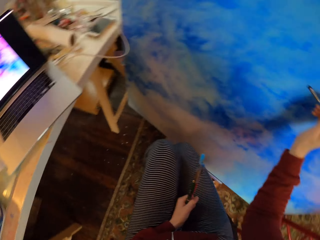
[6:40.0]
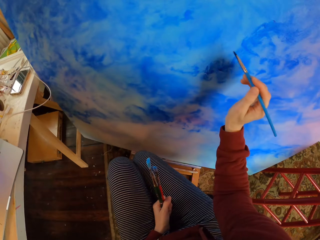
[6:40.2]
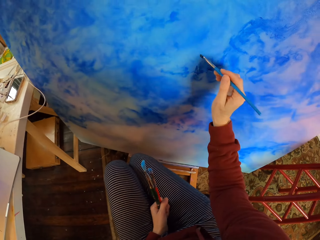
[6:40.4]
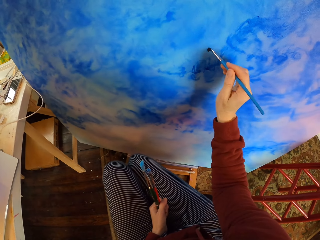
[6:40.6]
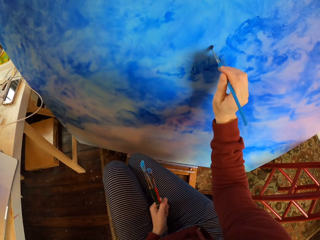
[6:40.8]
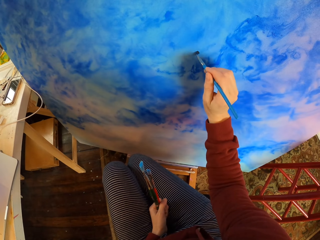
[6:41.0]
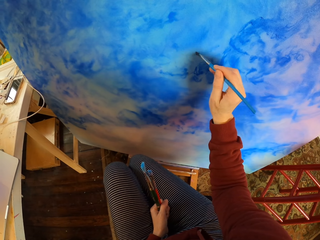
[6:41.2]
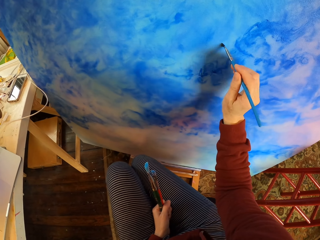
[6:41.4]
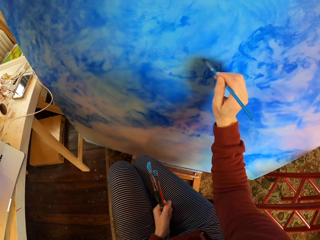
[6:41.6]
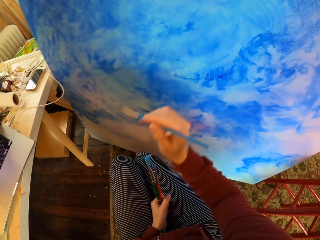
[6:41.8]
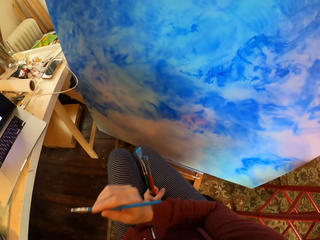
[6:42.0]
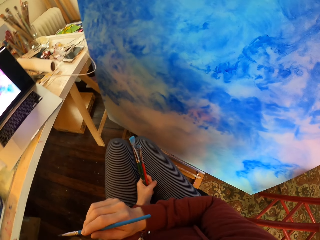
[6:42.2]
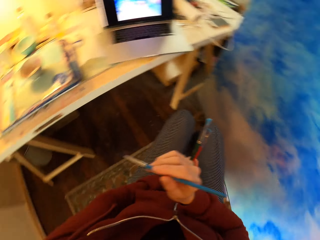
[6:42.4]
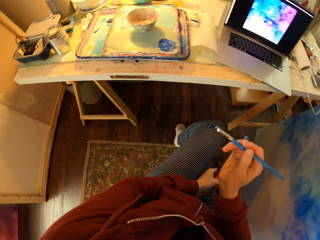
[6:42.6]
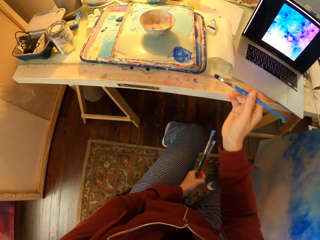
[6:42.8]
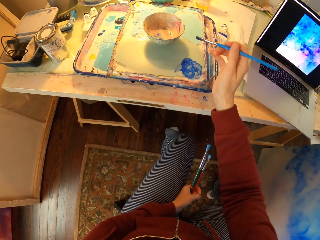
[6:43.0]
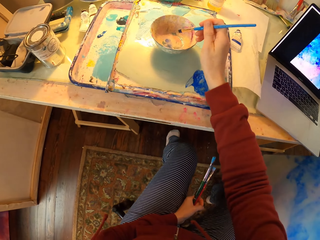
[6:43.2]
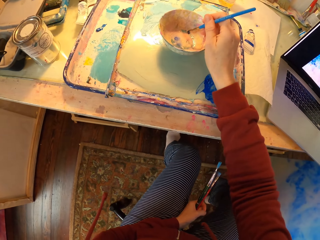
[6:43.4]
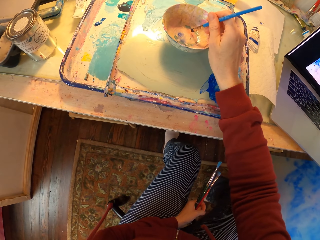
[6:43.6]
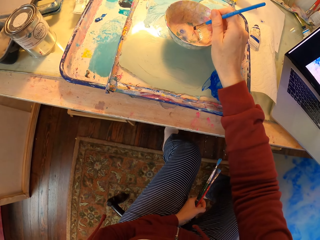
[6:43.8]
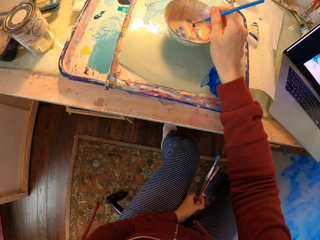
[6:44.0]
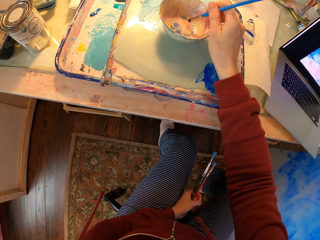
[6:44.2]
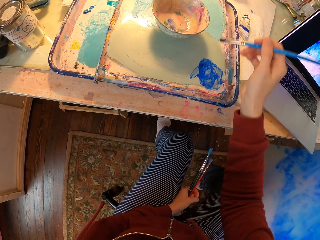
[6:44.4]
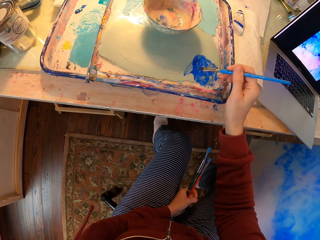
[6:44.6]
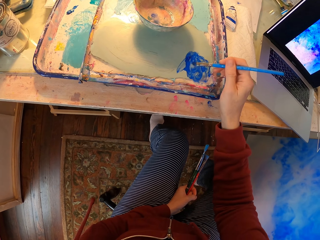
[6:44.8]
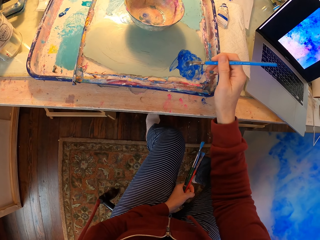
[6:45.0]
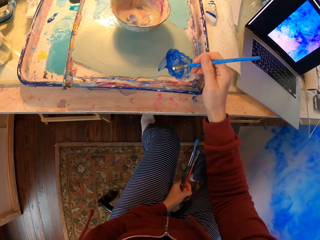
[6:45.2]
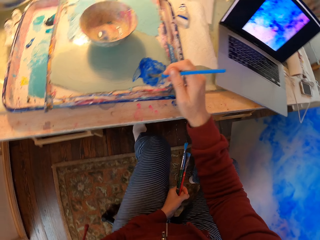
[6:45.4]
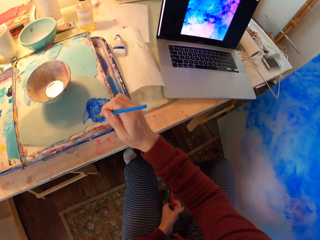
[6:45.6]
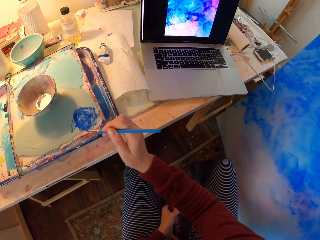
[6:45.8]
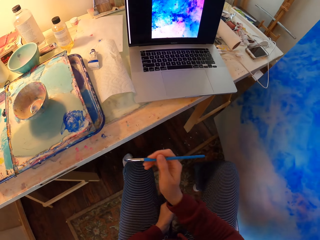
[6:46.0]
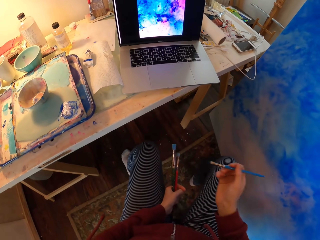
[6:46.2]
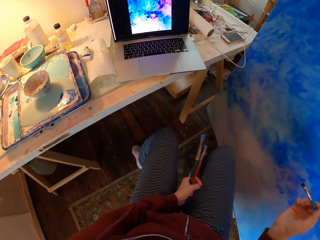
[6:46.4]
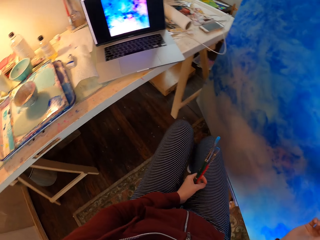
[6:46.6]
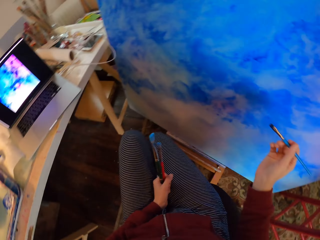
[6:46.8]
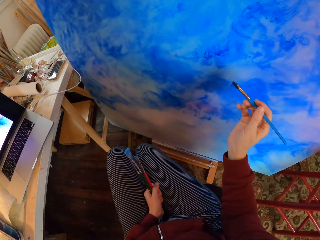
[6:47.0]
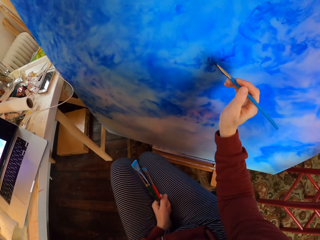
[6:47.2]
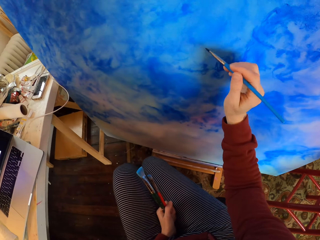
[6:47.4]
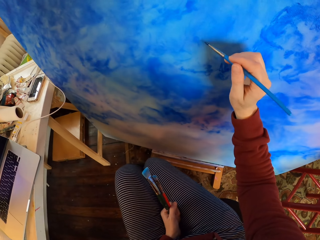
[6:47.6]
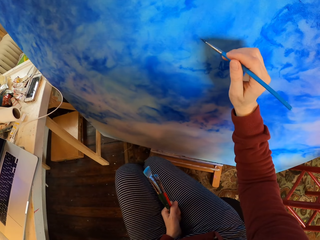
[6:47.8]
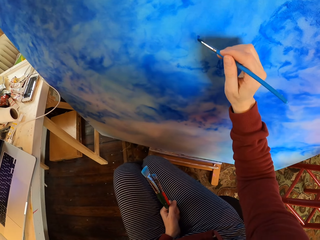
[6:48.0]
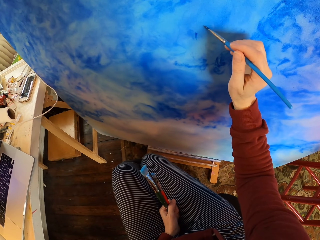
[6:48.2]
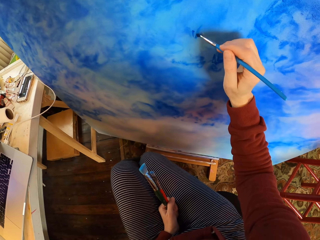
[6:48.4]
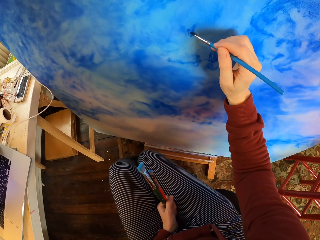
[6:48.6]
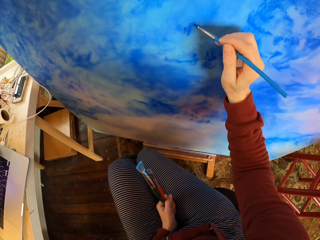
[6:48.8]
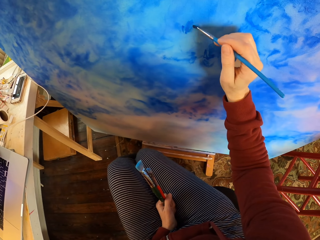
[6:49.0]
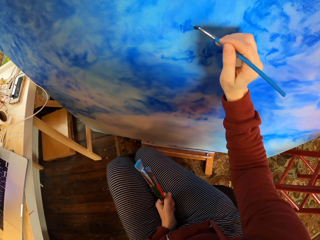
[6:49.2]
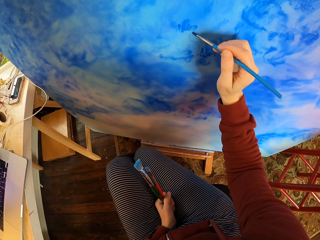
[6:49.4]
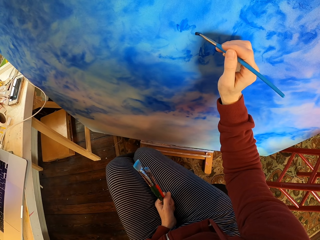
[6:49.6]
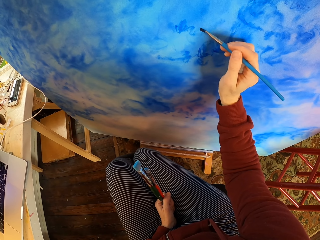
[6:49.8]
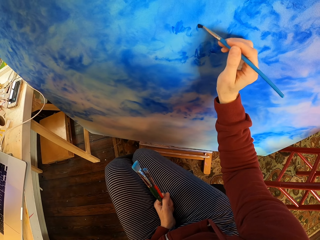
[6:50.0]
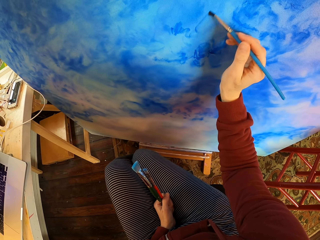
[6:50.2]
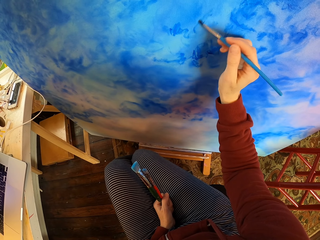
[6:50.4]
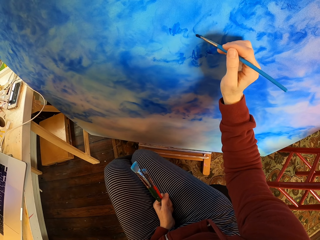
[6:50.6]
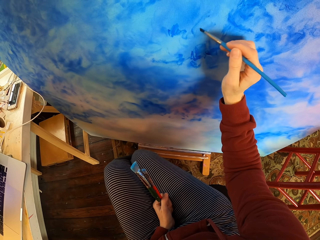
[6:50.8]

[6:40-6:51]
The camera wearer paints the picture with the paintbrush. They dip the paintbrush in the water bowl. They dip the paintbrush in the paint. They look at the laptop. They paint the picture with the paintbrush.

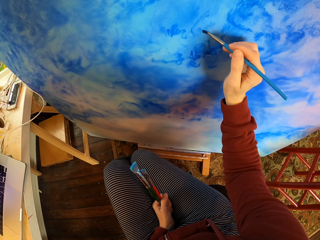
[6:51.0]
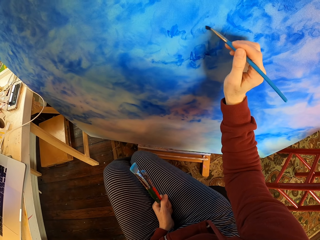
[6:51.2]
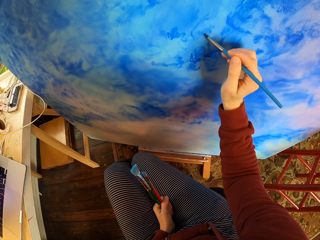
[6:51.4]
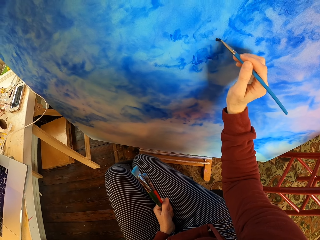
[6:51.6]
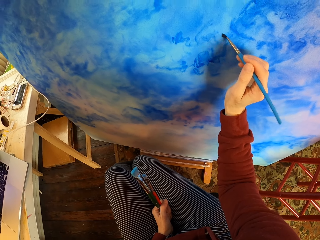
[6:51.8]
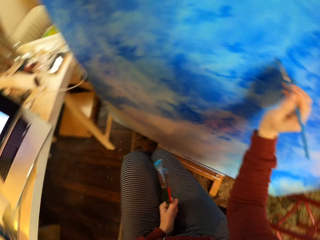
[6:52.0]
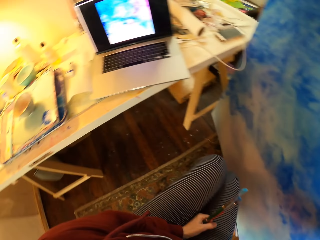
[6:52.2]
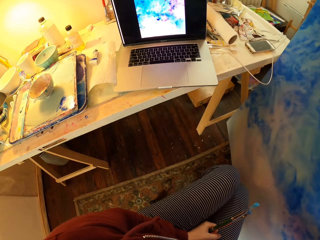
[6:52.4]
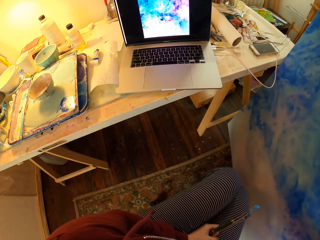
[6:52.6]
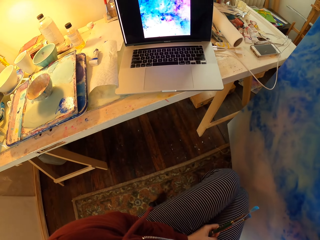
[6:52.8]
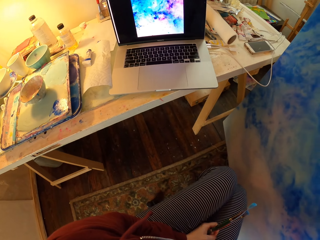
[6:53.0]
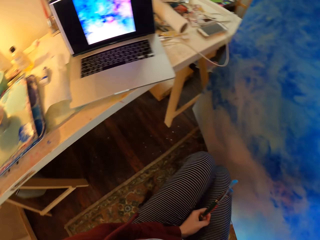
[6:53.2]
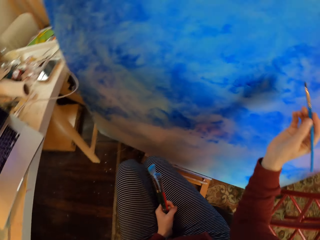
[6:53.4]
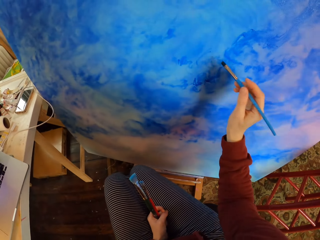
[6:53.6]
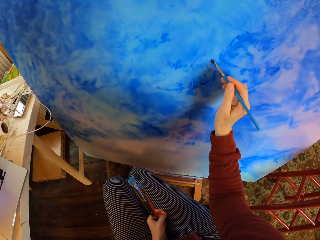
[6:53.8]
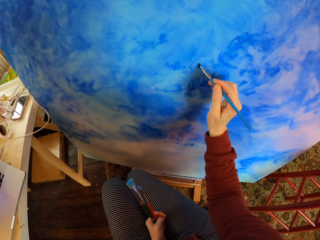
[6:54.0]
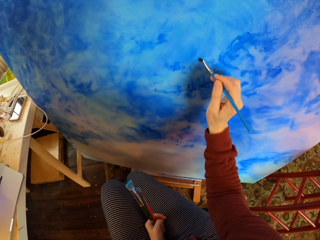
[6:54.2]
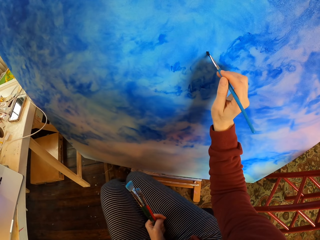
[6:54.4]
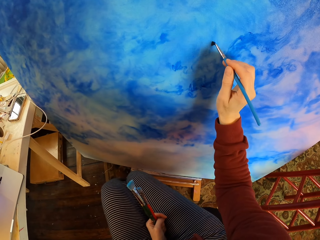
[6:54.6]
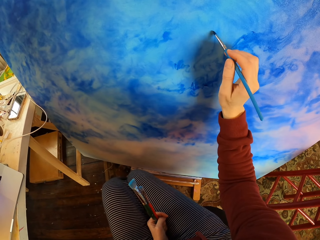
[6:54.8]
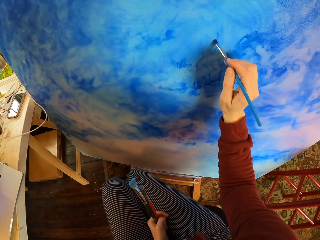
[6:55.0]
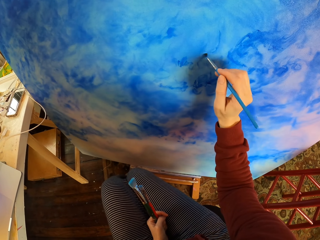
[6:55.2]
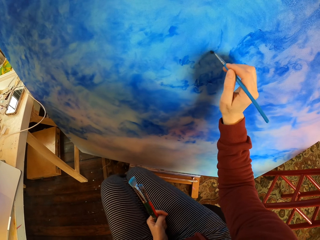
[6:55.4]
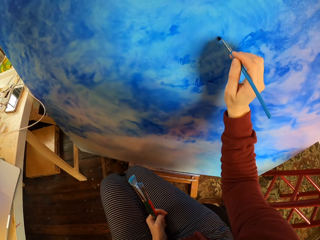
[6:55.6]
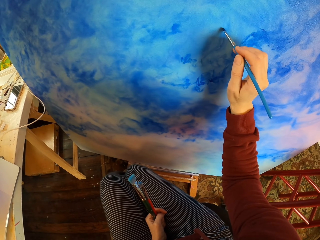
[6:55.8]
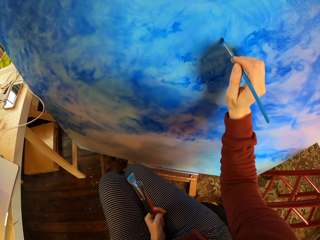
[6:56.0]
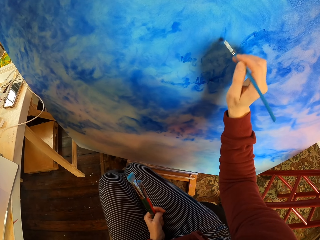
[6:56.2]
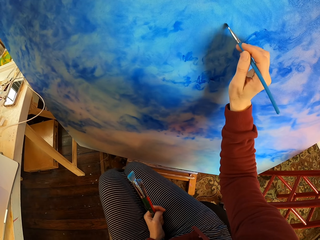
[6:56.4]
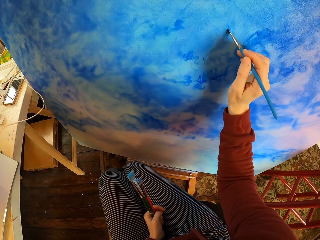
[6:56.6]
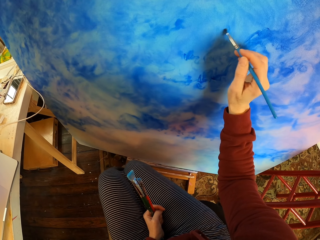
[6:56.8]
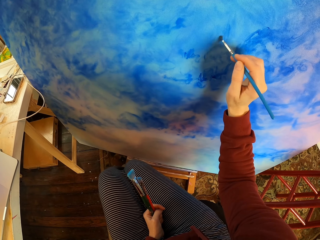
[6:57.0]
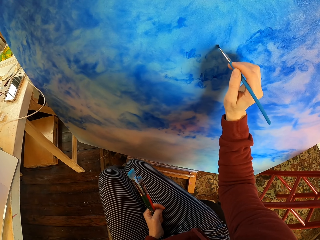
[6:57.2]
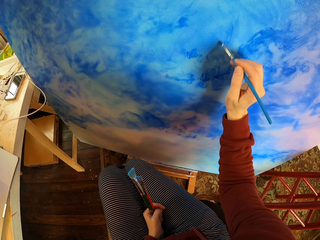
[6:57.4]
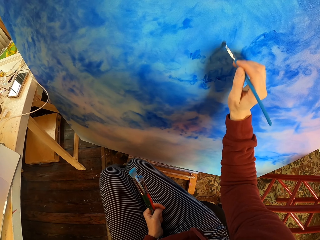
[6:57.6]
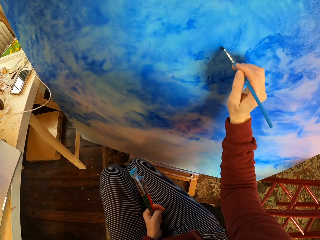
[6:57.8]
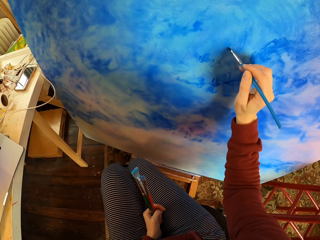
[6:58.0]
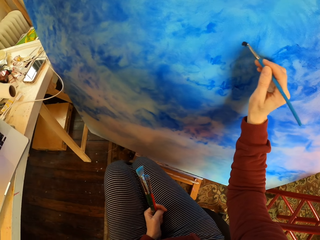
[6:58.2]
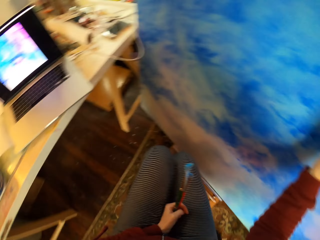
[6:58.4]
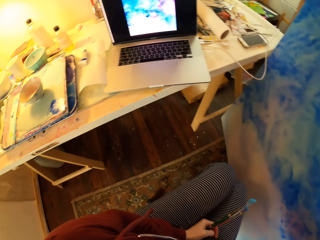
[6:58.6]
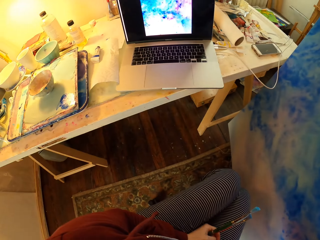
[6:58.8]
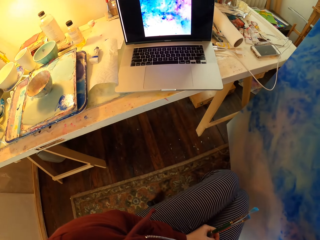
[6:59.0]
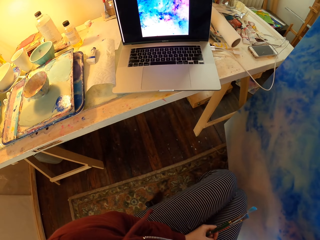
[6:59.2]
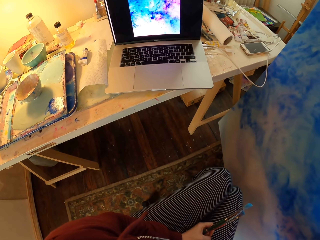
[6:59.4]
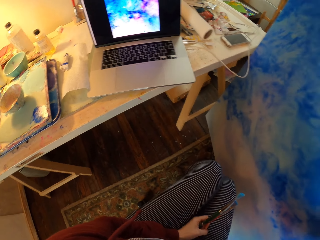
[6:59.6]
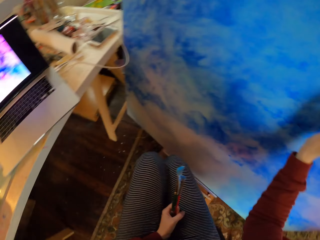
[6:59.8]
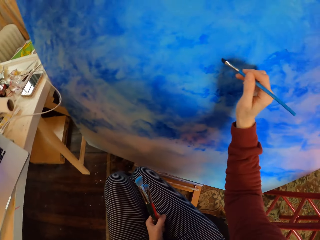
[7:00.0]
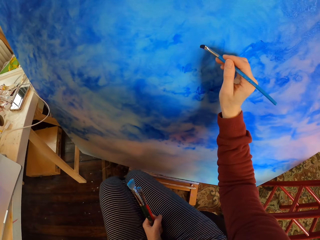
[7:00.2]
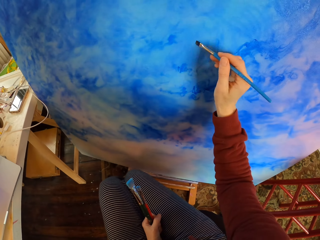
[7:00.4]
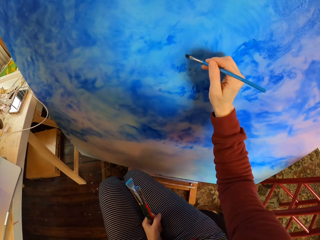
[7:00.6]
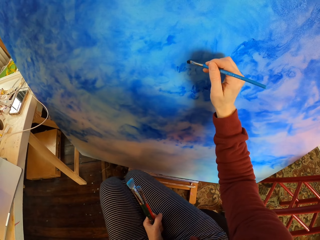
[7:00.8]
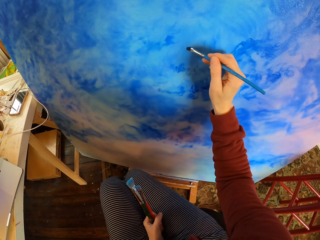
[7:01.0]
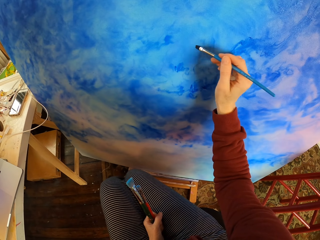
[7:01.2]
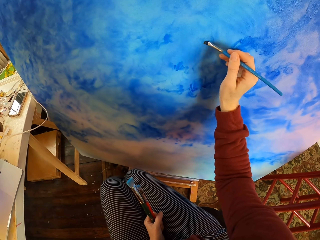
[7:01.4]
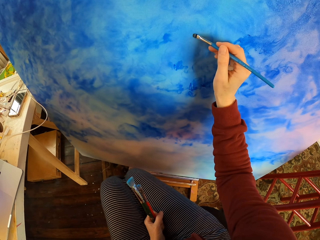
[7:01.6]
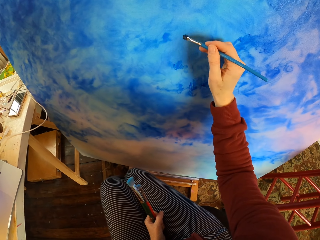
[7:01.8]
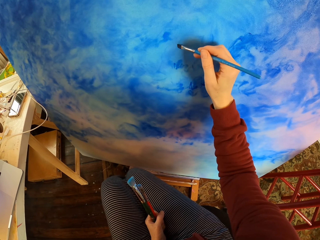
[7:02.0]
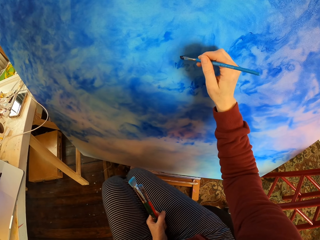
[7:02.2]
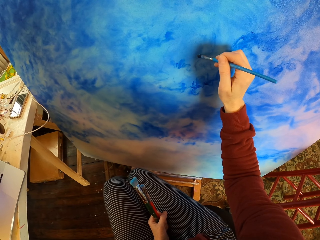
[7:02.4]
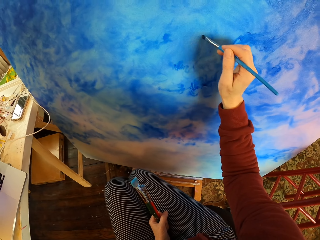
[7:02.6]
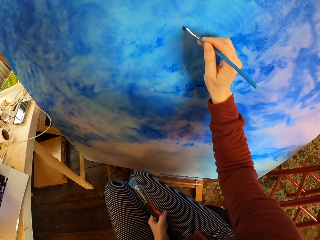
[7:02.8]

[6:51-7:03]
The camera wearer looks at the laptop. They paint the picture with the paintbrush. They look at the laptop. They paint the picture with the paintbrush.
